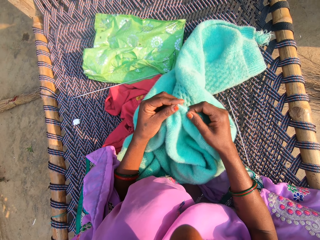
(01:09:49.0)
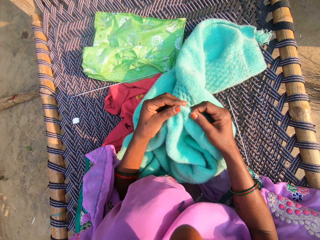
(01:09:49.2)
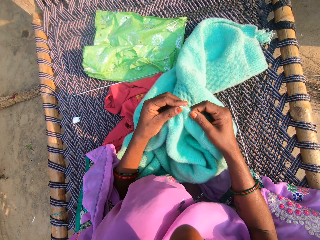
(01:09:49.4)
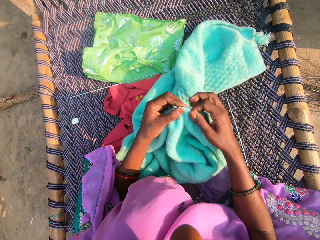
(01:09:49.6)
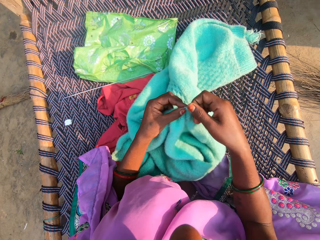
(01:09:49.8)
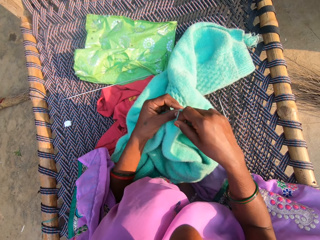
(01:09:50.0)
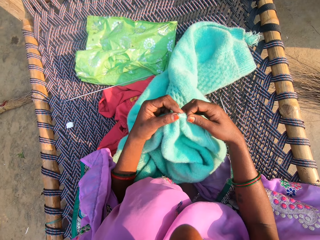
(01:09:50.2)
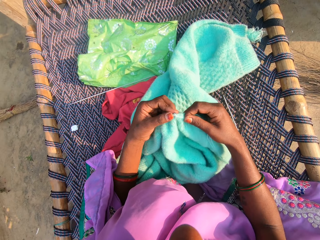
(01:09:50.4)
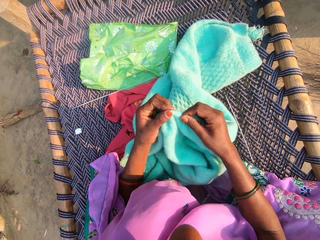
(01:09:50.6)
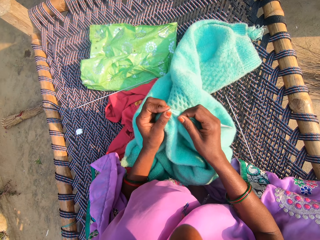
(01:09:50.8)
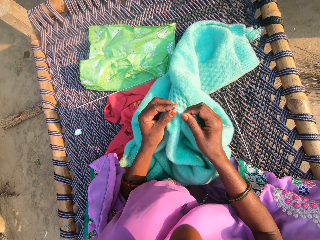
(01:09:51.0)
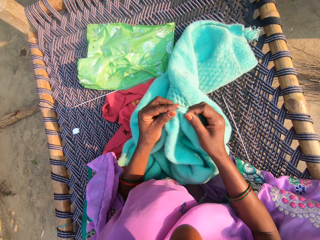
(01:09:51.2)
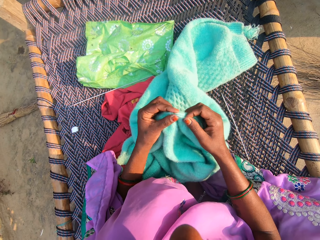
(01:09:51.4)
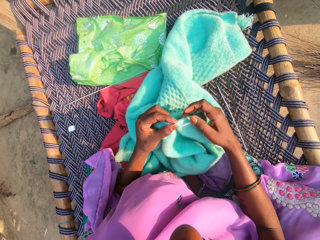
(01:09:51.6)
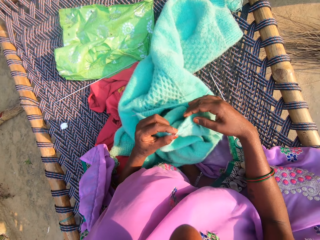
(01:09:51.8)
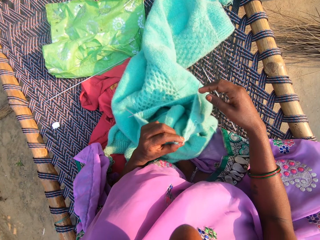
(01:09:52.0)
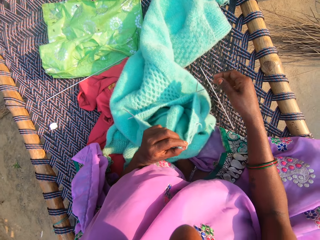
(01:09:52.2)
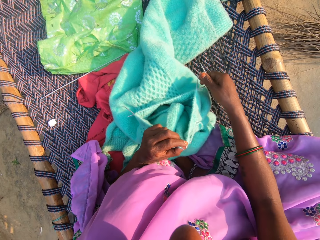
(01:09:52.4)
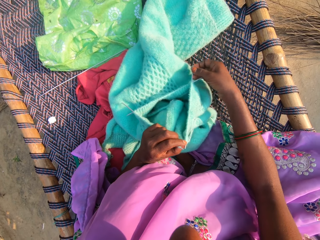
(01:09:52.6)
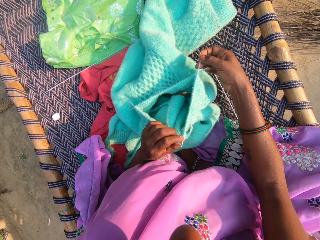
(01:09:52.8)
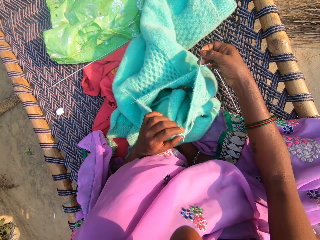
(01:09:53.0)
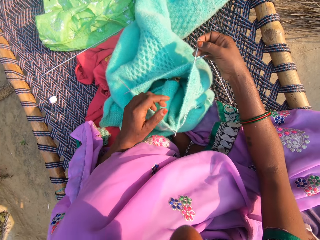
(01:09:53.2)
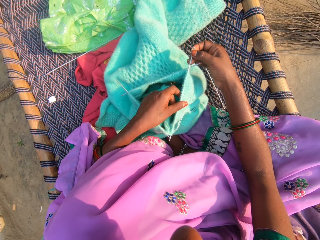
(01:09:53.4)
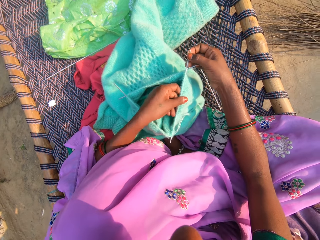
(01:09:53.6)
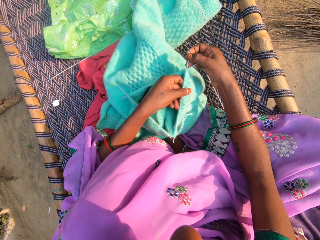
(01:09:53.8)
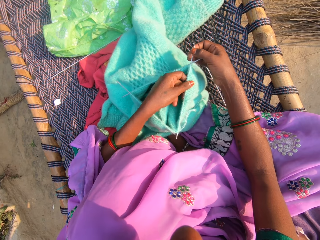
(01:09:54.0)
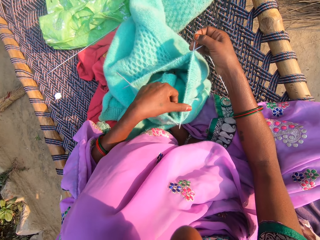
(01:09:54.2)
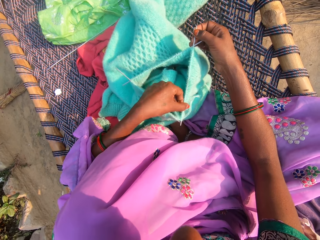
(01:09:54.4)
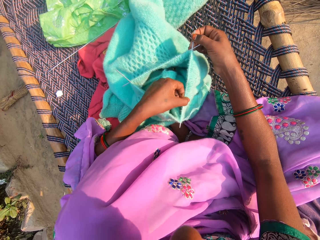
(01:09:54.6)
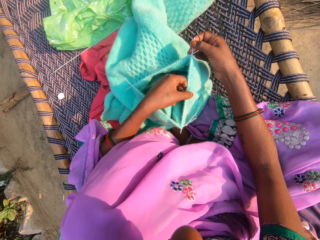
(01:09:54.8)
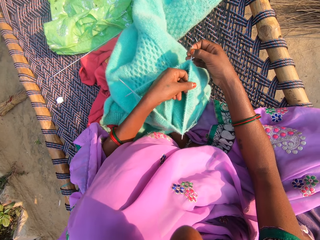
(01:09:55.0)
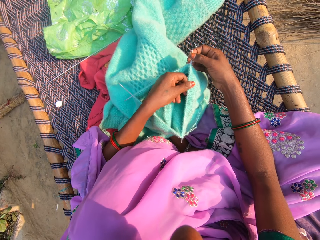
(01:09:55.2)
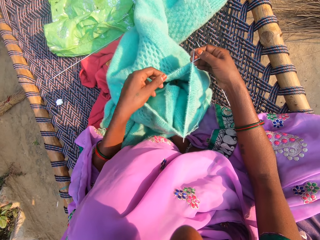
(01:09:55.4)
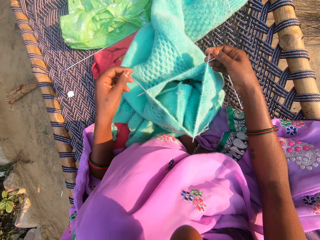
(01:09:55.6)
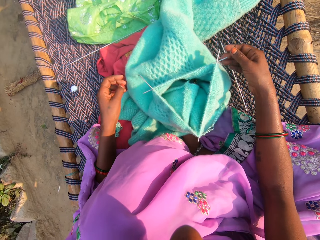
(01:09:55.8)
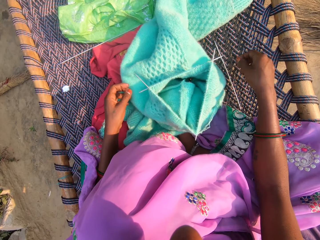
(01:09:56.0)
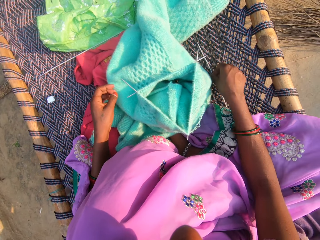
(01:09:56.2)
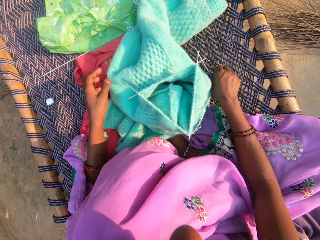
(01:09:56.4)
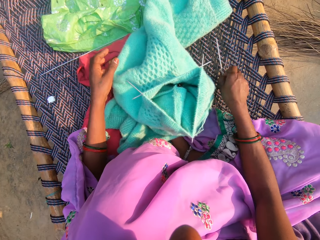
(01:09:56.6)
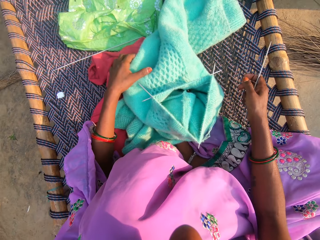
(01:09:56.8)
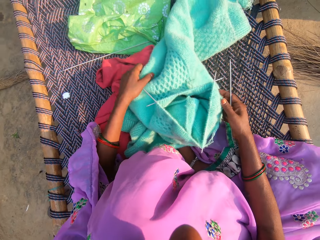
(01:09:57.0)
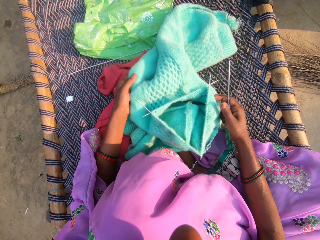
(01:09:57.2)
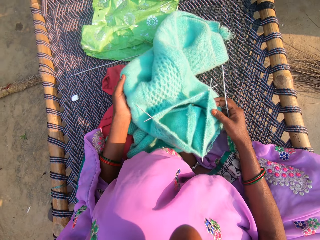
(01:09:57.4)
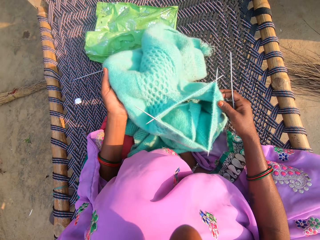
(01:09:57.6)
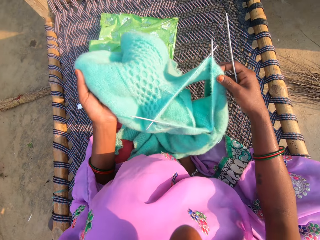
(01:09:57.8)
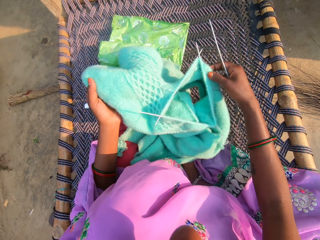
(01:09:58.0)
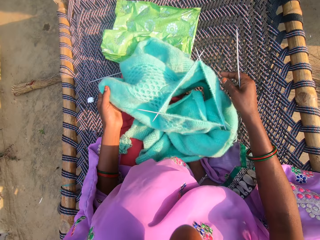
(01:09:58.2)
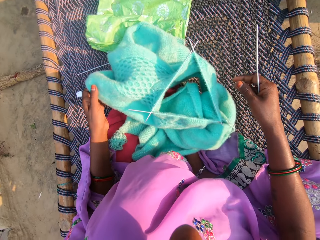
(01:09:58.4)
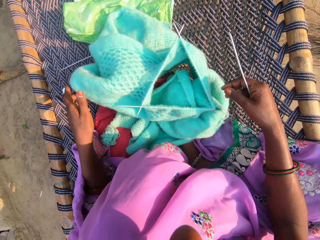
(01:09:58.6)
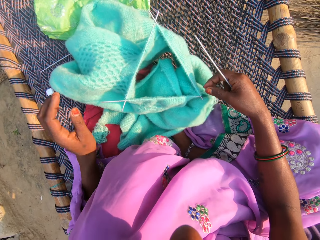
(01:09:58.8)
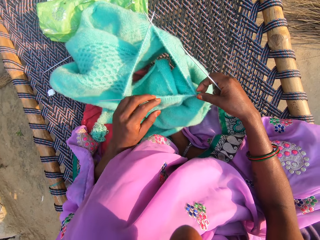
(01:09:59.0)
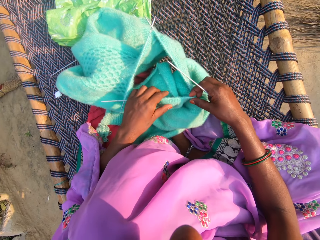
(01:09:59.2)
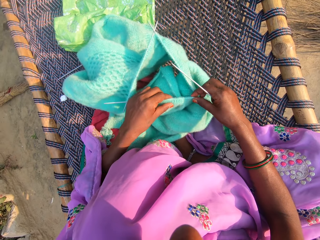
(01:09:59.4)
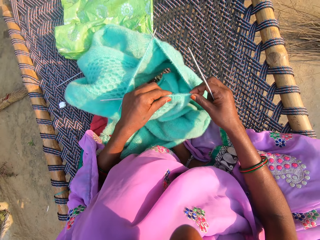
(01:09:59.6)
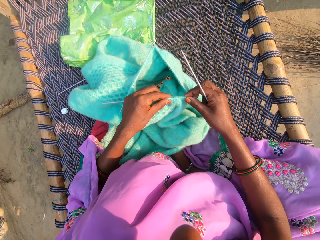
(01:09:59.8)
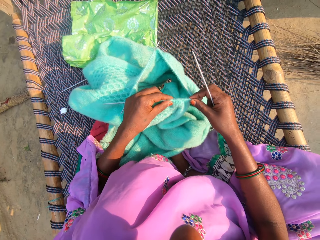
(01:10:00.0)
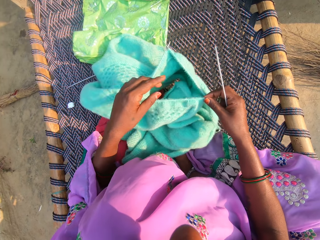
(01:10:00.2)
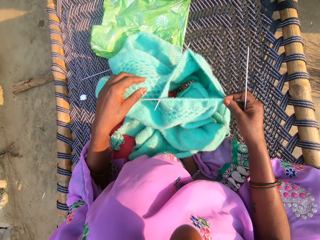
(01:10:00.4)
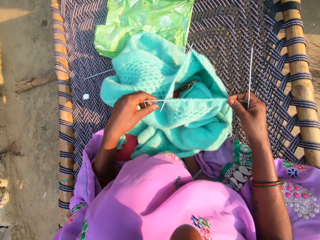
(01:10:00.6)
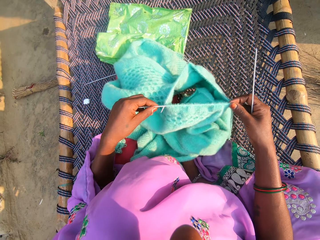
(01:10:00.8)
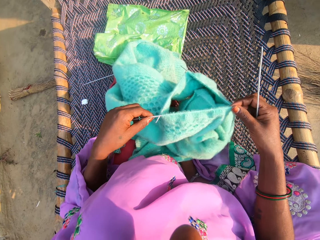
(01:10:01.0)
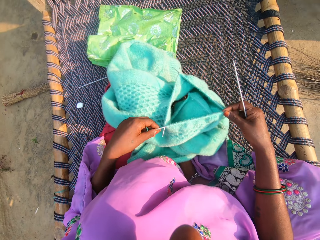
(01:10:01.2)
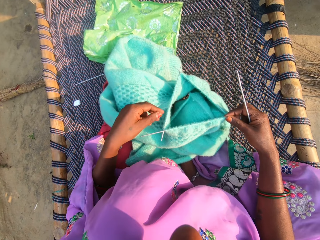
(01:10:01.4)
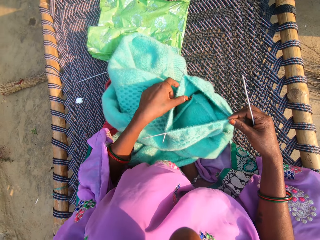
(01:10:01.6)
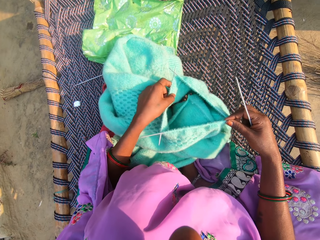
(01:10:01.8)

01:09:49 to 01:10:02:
The camera wearer adjusts crochet hooks in the fabric. They pick up the crochet hook on the bed, turn the fabric, and adjust crochet hooks in the fabric.

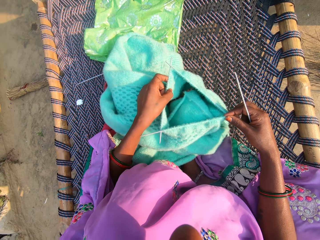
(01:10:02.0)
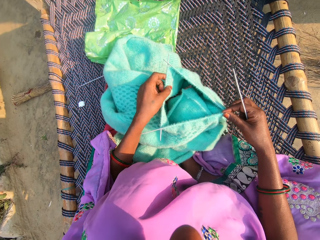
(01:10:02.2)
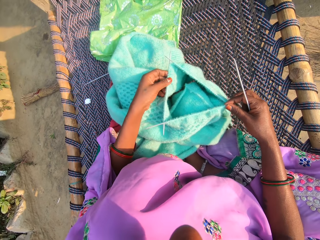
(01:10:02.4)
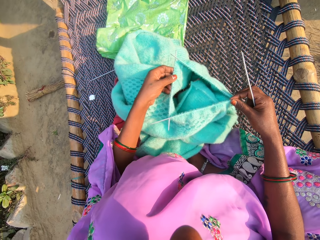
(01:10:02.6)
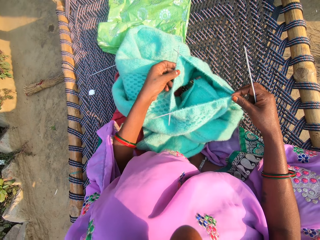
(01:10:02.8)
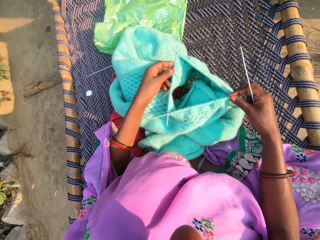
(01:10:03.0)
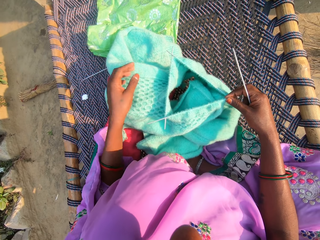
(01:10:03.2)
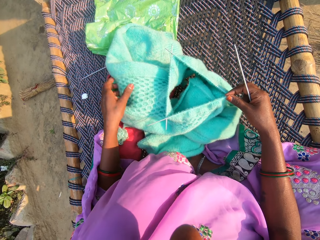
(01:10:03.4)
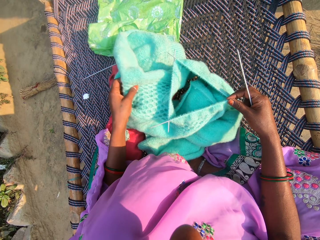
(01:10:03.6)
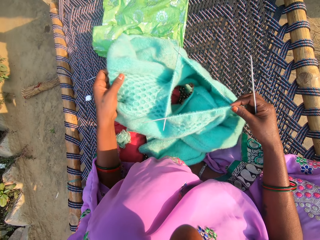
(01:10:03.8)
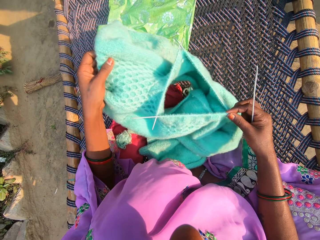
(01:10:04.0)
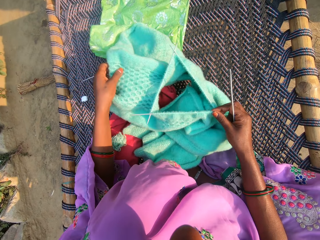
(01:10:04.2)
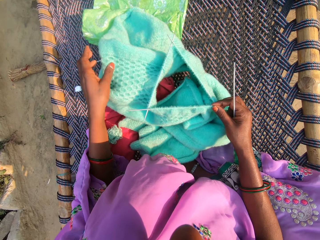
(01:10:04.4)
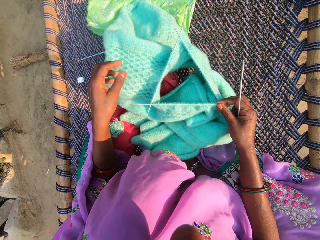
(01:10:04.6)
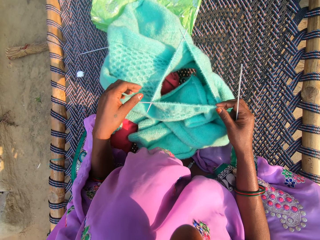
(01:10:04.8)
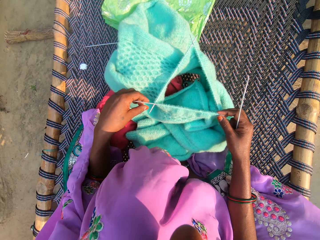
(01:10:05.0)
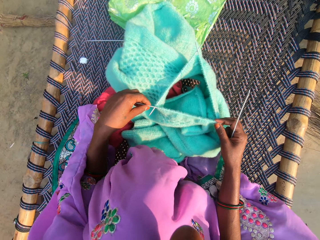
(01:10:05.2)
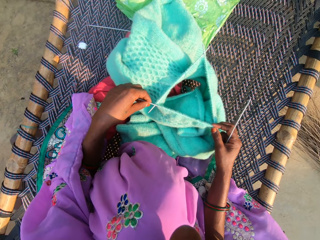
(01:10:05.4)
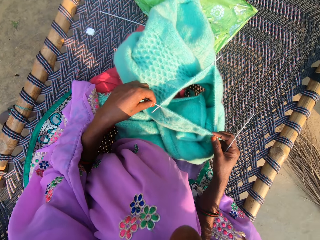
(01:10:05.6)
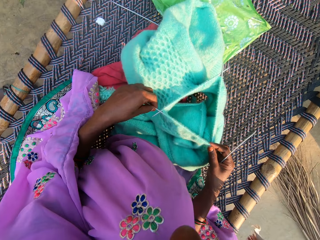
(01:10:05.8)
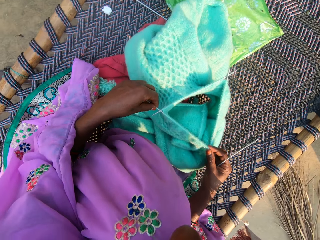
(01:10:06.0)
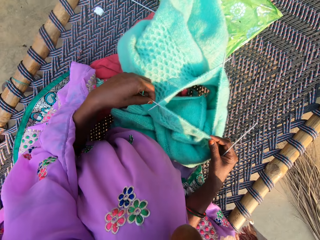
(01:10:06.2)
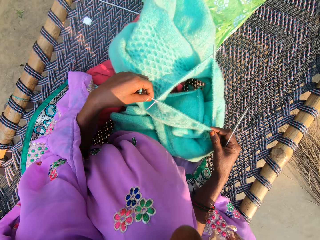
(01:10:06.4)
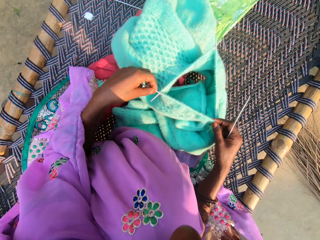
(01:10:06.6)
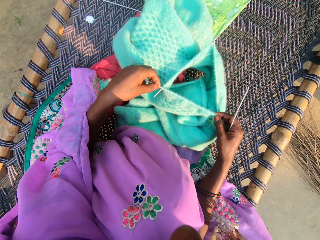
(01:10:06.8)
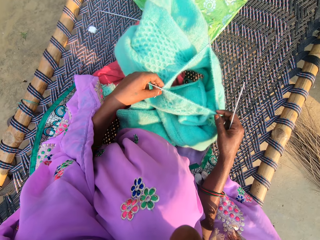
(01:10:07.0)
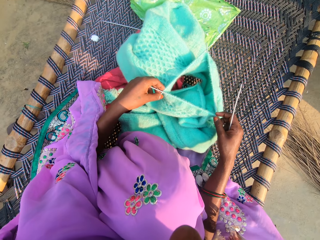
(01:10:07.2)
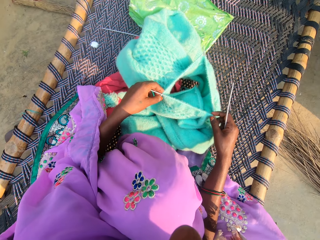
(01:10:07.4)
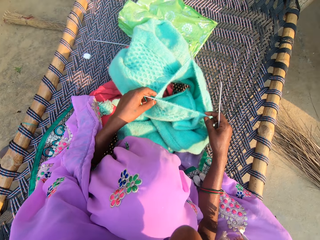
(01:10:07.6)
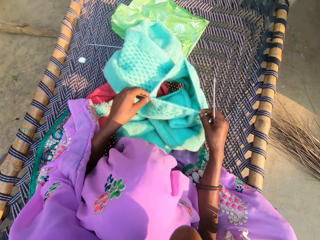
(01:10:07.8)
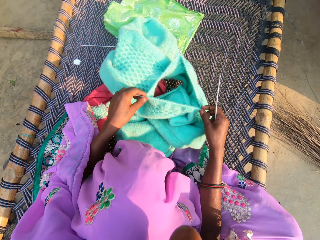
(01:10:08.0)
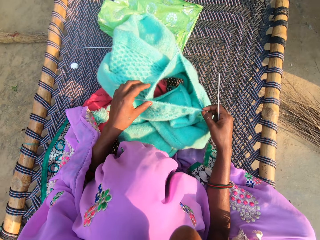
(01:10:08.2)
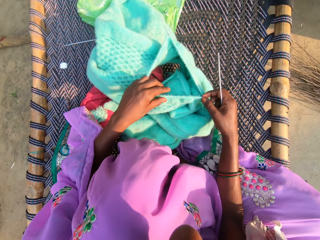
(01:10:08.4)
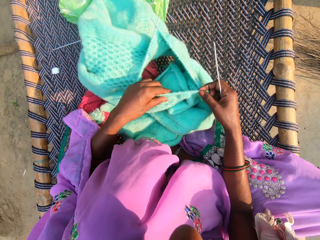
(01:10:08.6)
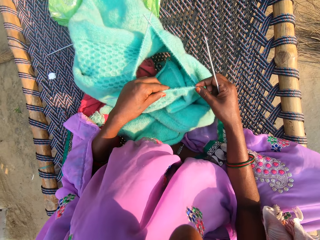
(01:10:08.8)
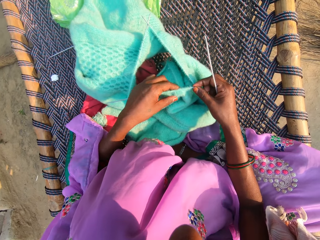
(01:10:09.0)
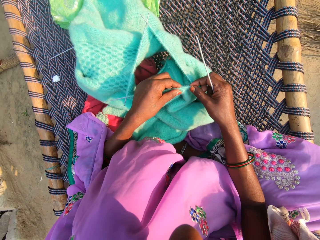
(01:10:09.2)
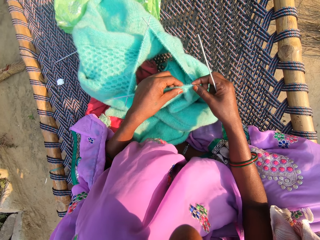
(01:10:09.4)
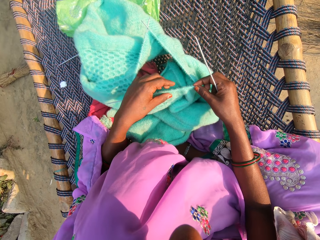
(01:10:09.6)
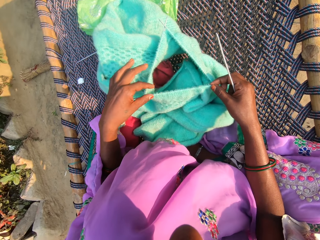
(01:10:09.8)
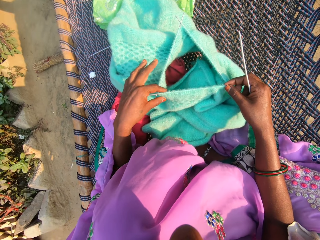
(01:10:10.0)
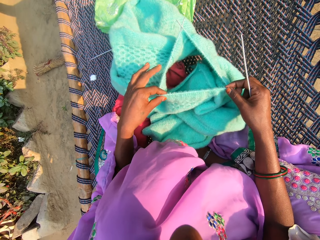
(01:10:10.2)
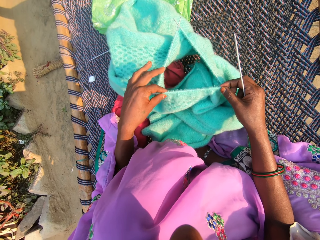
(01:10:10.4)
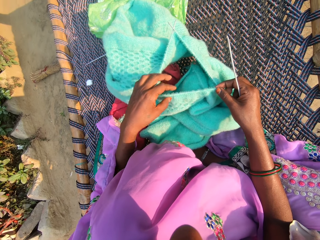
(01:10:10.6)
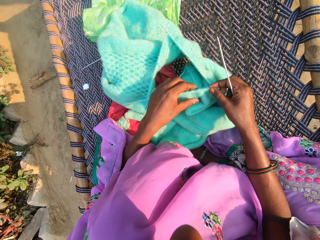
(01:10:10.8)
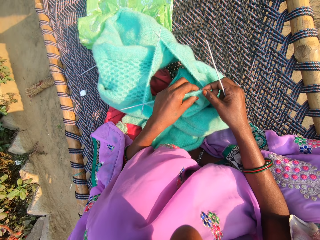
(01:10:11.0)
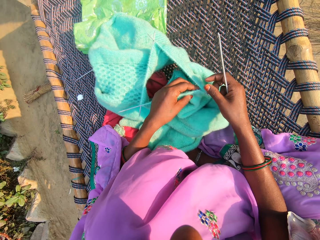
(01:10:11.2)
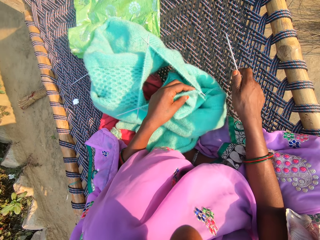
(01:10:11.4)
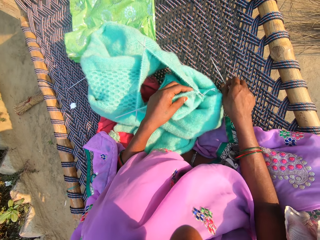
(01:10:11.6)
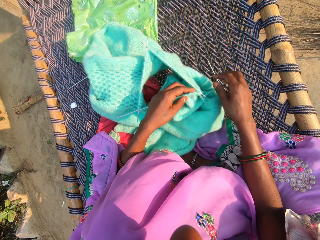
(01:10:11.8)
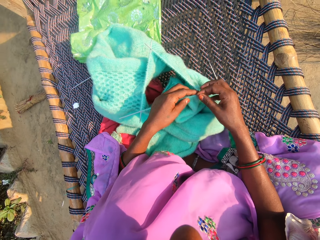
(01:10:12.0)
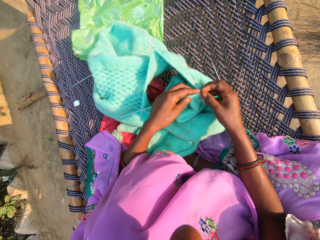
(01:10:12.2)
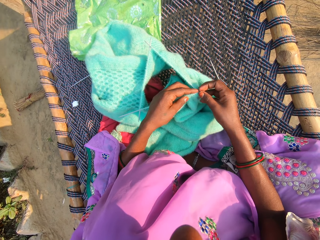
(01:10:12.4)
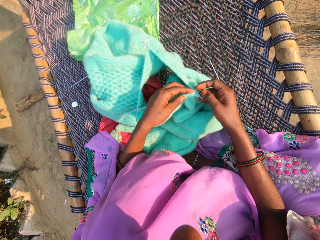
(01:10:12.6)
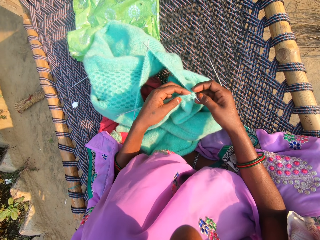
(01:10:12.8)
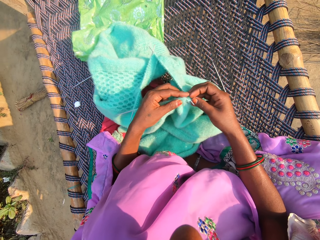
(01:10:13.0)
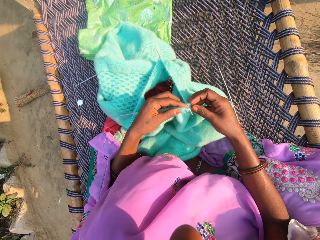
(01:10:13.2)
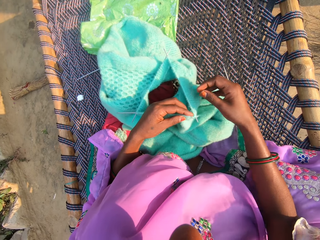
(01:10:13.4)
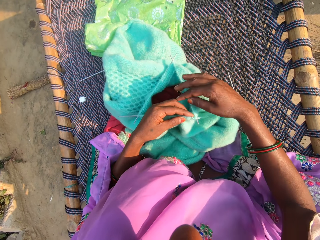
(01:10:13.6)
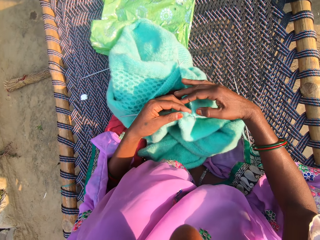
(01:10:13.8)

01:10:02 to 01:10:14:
The camera wearer turns the fabric. They stare at the fabric. They adjust crochet hooks in the fabric. They drop the crochet hook on the bed. They knit the fabric.
